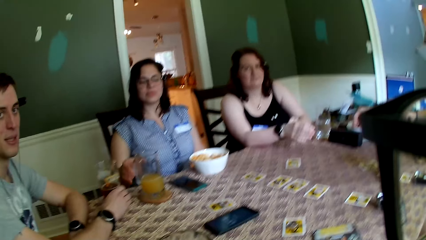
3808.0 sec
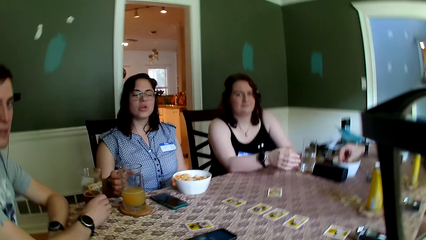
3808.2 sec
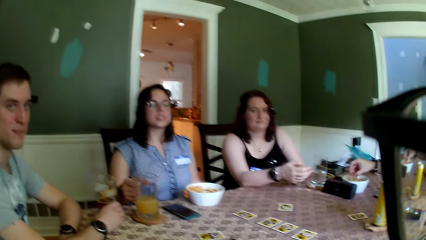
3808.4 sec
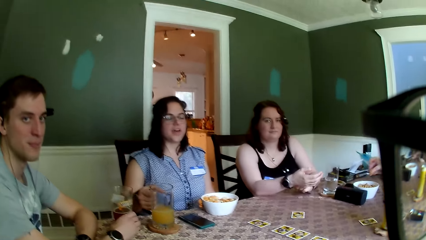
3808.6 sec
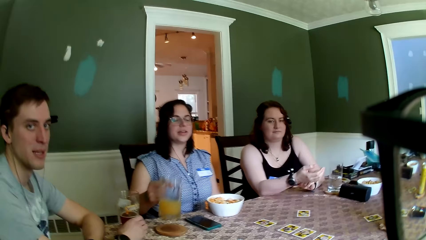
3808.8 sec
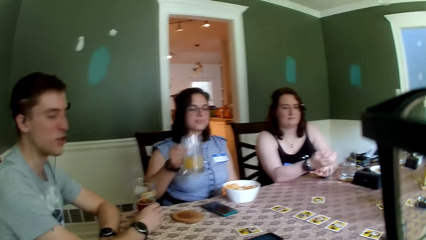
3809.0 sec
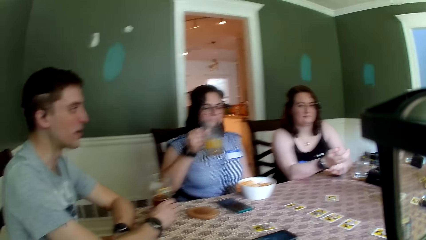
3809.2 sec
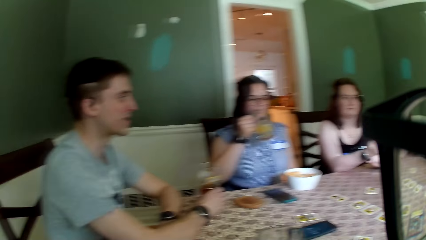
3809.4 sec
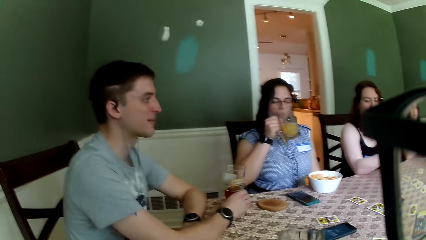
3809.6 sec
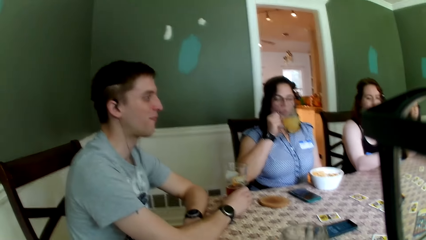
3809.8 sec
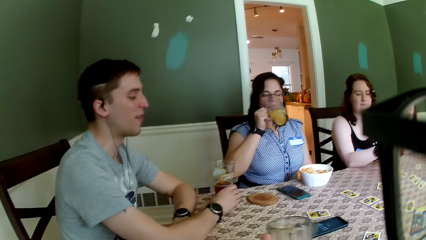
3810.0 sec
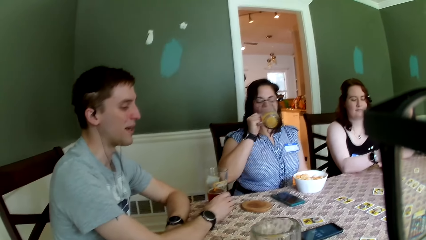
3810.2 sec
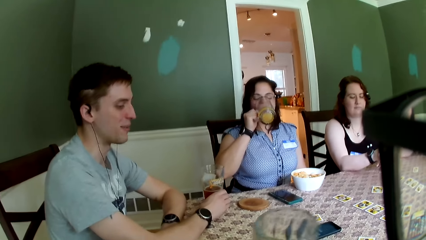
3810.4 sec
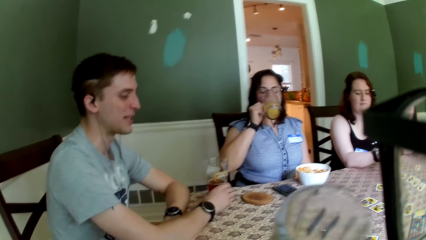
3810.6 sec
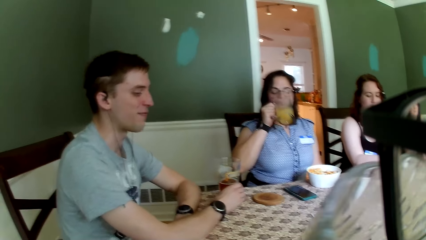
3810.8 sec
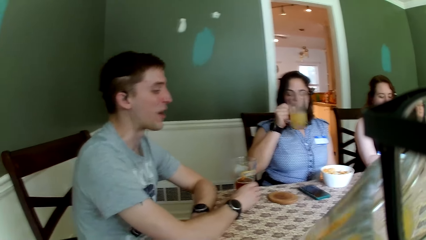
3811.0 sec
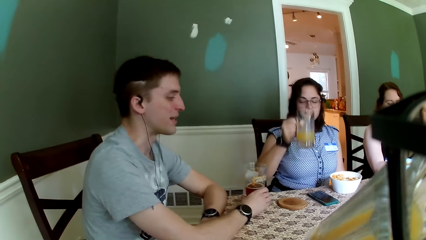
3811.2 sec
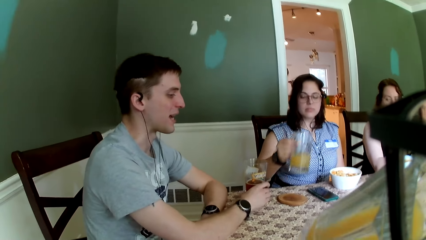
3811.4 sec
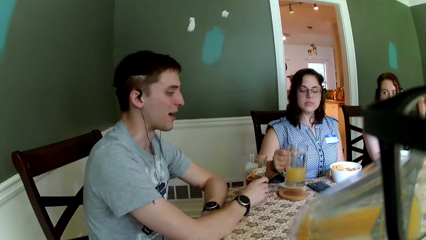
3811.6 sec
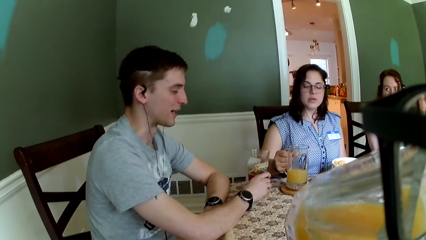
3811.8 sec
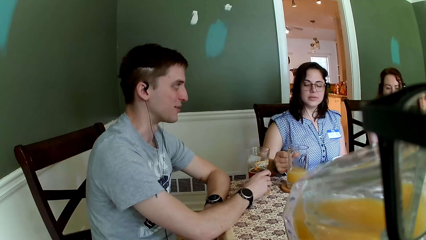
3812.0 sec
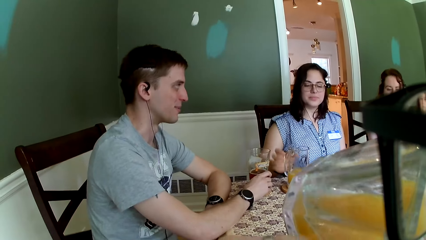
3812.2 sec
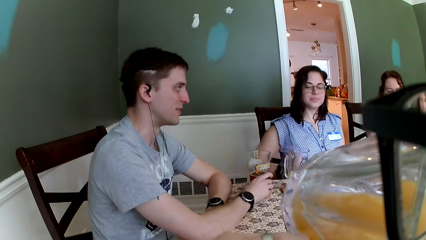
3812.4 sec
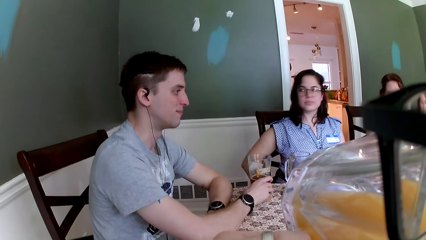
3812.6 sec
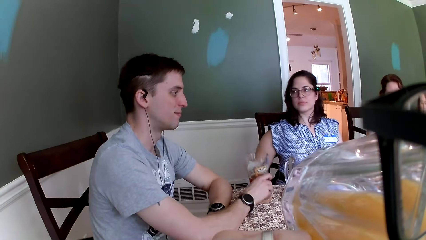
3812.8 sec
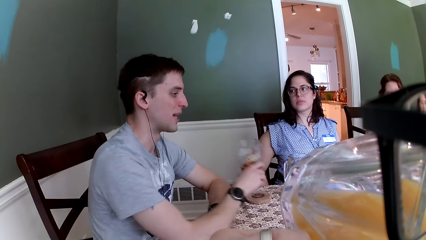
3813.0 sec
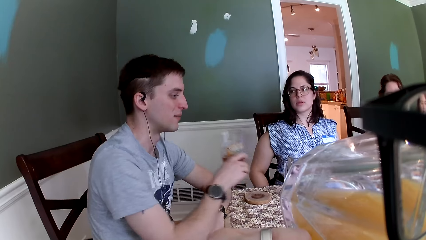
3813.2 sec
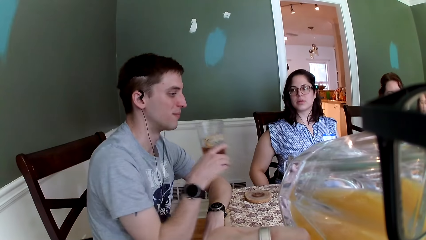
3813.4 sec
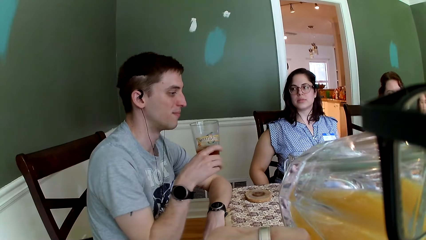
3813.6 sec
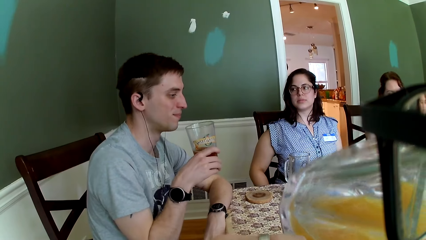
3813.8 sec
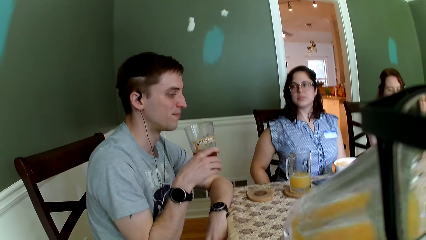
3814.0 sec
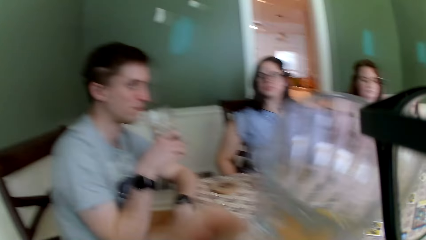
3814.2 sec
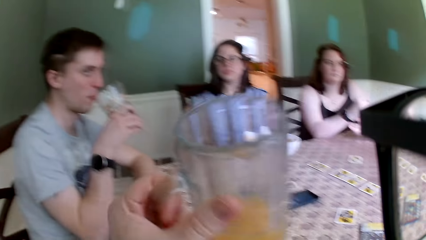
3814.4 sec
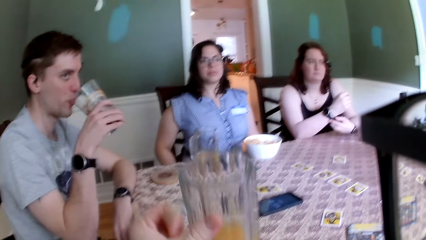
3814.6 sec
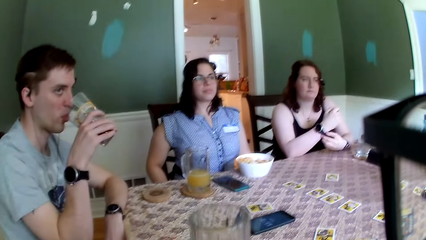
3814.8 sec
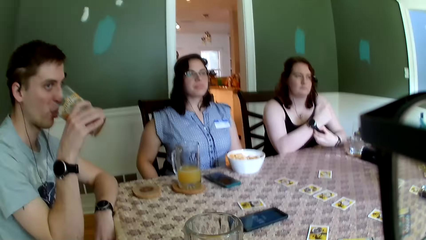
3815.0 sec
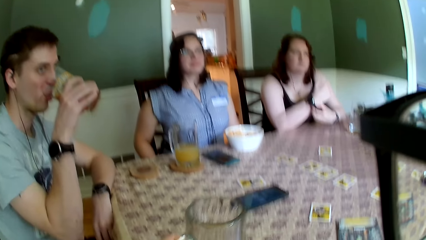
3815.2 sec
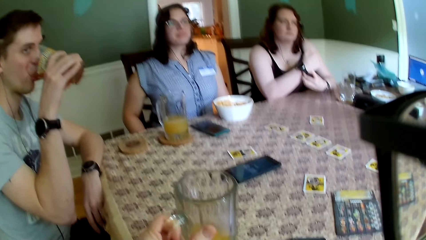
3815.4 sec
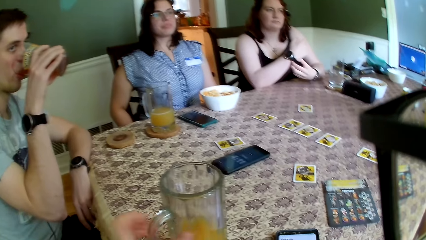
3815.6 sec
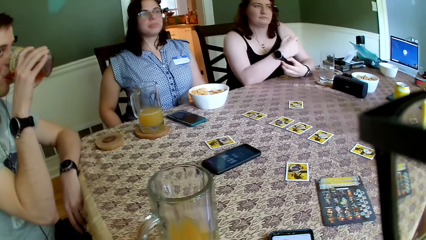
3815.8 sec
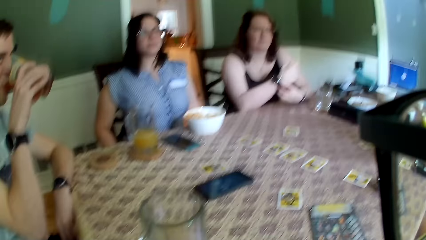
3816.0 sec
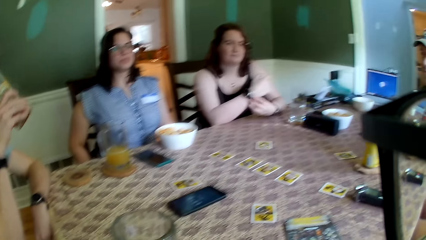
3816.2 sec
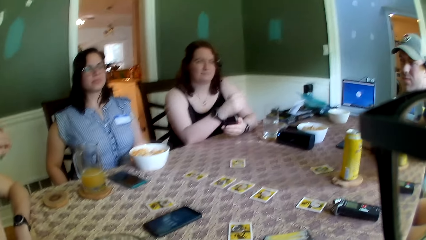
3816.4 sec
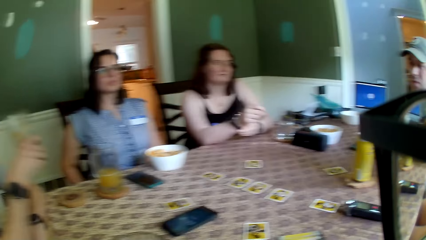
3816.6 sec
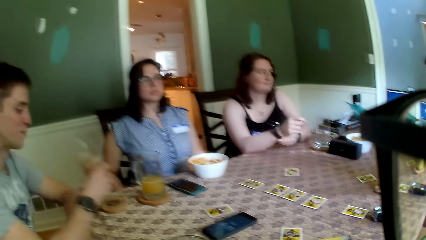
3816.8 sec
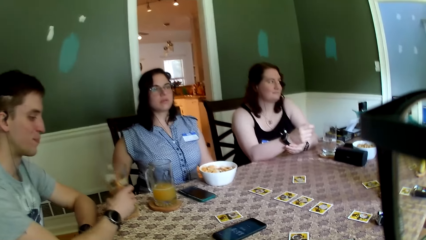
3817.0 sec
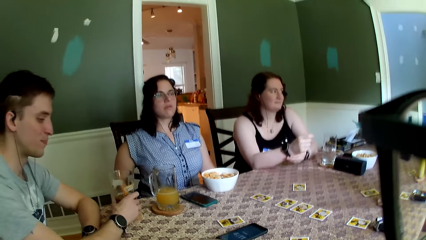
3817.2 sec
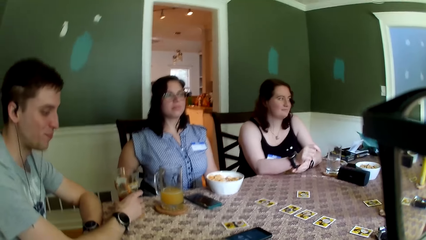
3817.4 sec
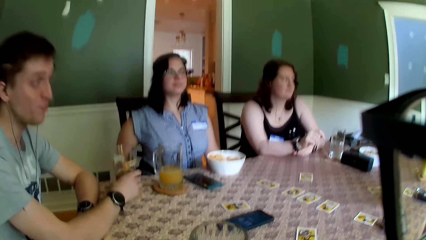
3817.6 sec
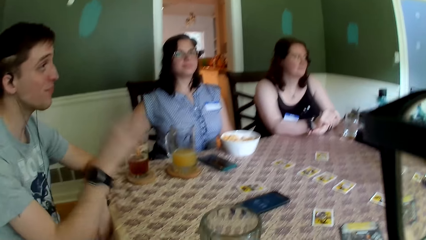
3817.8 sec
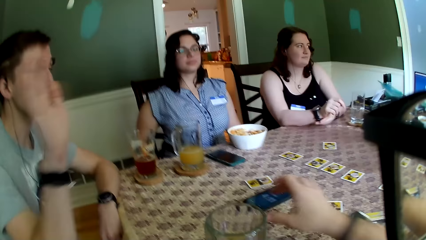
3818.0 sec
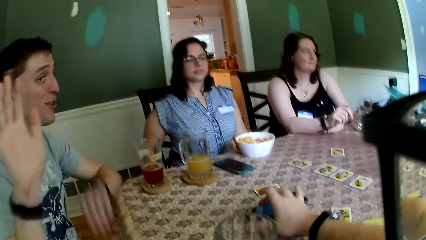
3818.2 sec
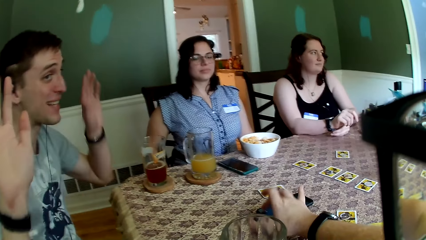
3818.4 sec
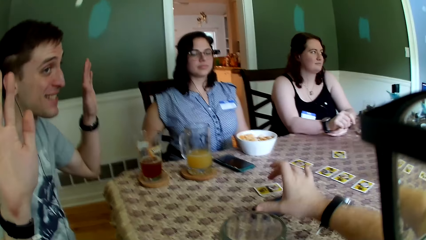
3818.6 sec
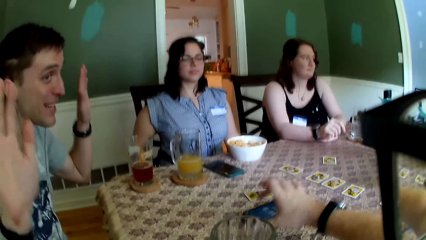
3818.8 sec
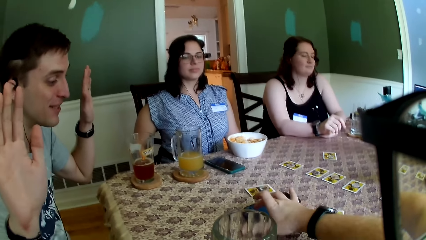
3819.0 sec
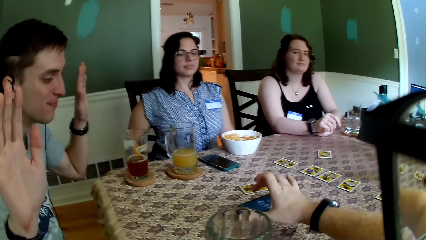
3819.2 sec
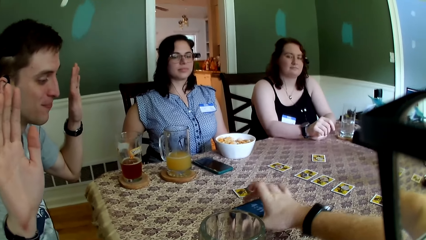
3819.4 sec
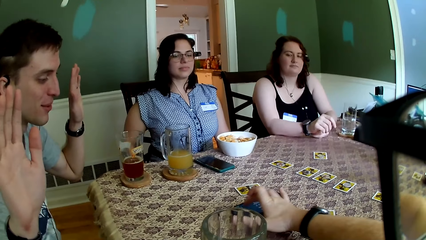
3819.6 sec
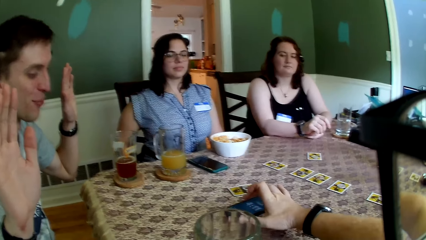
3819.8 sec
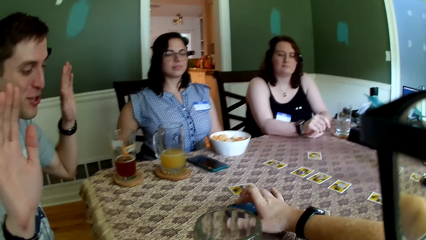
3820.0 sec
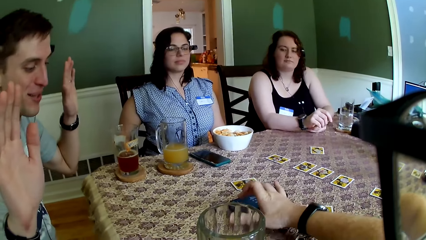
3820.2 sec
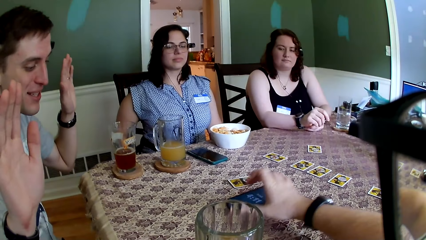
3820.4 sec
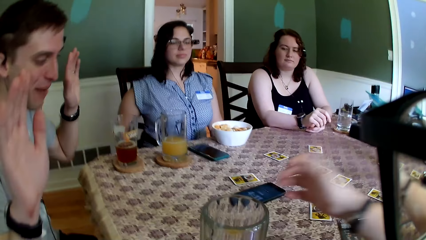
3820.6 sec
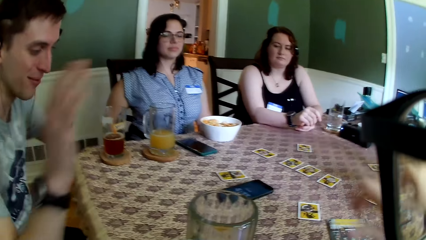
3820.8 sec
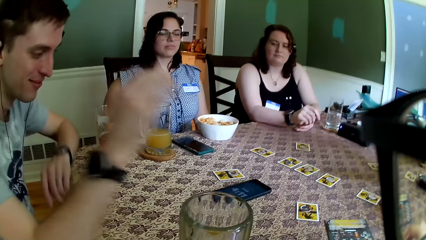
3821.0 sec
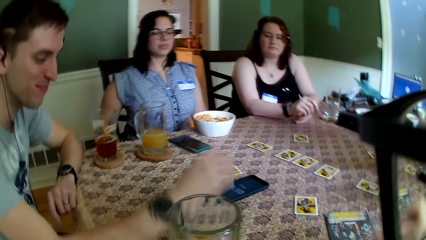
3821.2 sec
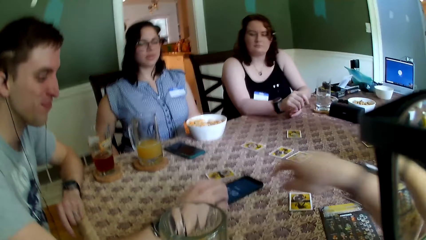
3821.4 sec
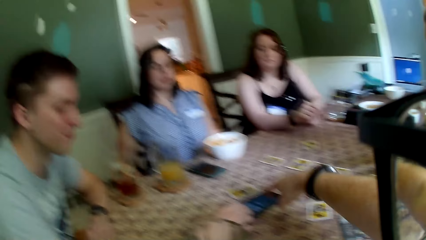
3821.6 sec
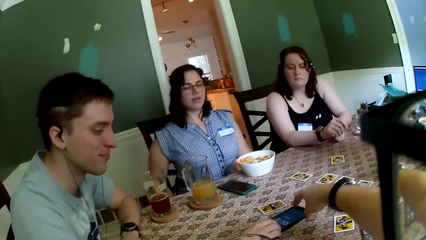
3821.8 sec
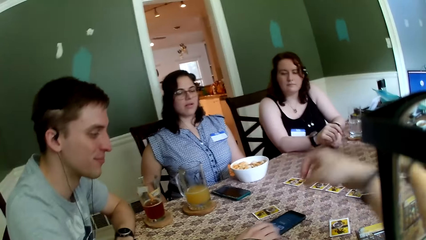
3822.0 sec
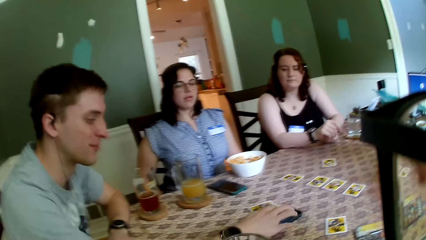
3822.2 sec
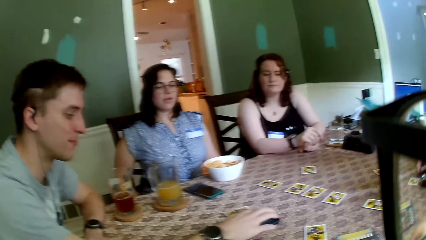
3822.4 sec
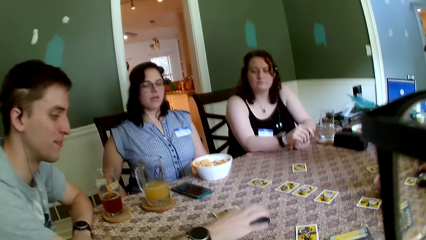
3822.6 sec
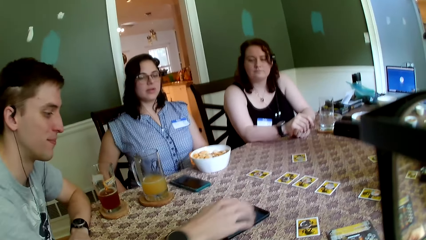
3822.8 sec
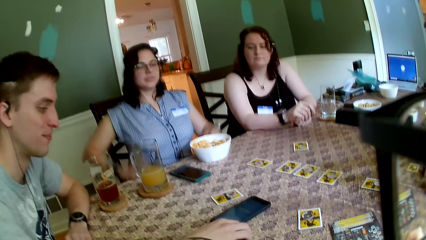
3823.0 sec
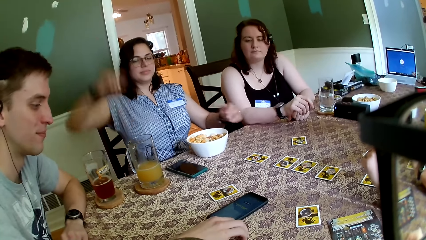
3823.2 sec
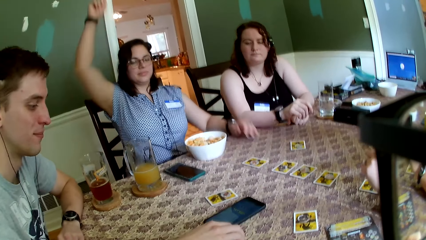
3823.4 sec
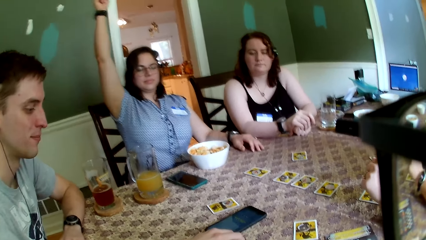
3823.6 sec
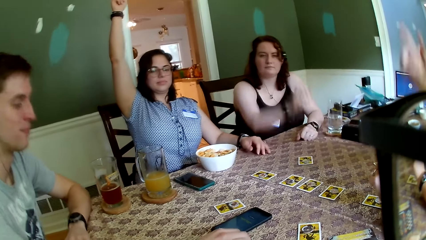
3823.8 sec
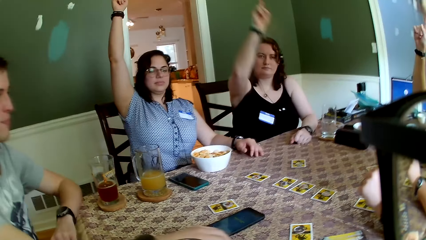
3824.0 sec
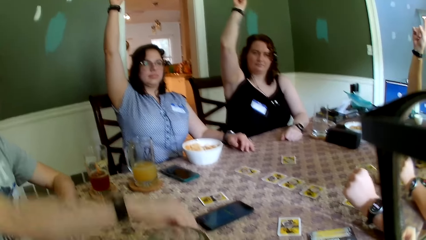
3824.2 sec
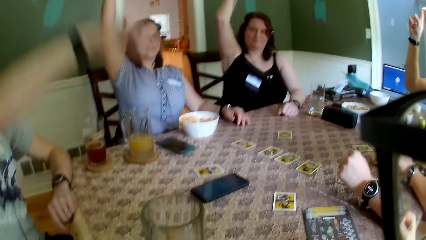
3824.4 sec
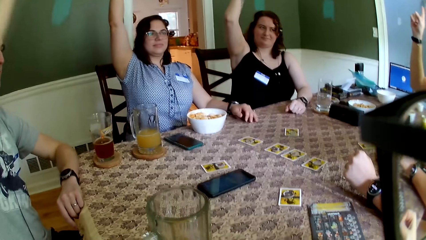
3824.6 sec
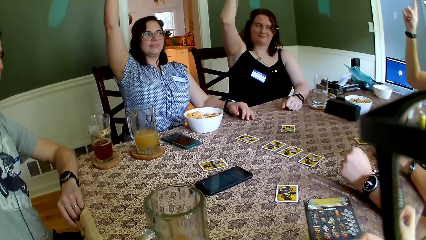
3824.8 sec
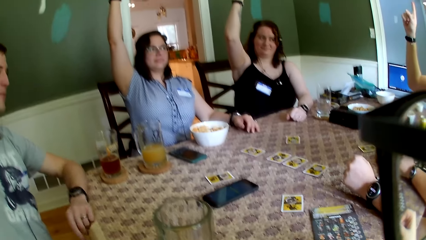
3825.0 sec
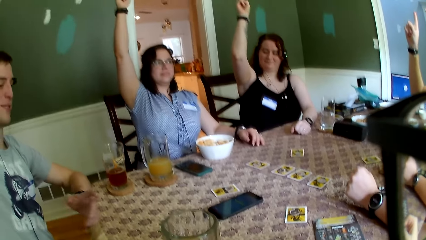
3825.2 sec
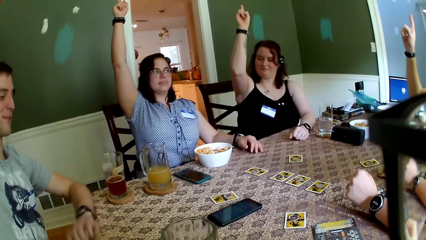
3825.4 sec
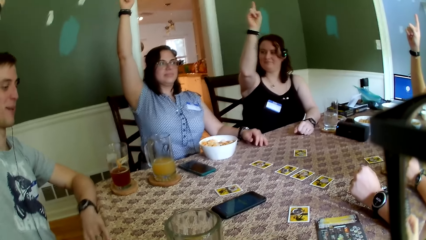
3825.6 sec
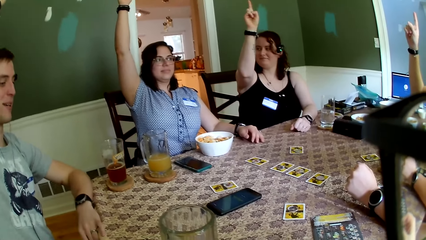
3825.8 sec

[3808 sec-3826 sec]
A woman lifts a cup of fruit juice from a coaster with her right hand and drinks from the cup of fruit juice in her right hand. The camera wearer drinks from the cup of fruit juice with his left hand. The woman drops the cup of fruit juice in her right hand on the coaster. A man lifts the cup of drink from a coaster with his right hand and drinks from the cup in his right hand. The camera wearer drops the cup of fruit juice in his left hand on a coaster. He converses with the group of people. The man drops the cup of drink in his right hand on the coaster, raises his right hand, and raises his left hand. The camera wearer presses the man's phone on the table with his right hand. The man places his left hand on the table and presses the phone on the table with his right hand. The camera wearer points towards the phone on the table with his right hand. The first woman raises her right hand. Another woman places her left hand on the table. Another man raises his right hand. The second woman raises her right hand. A third woman raises her right hand. The first man raises his right hand and converses with the group of people.
